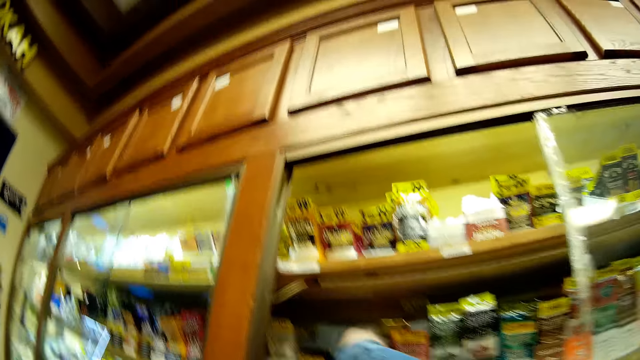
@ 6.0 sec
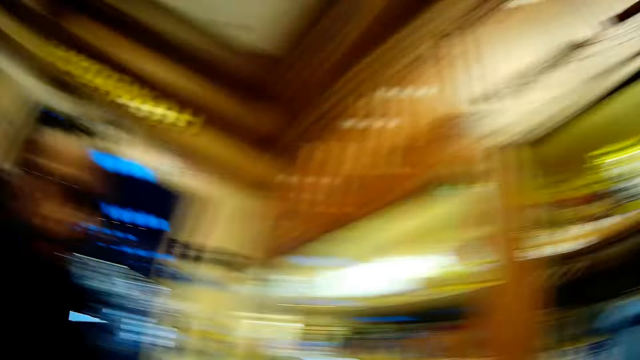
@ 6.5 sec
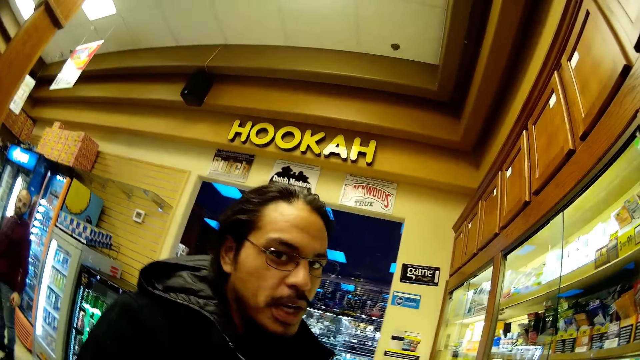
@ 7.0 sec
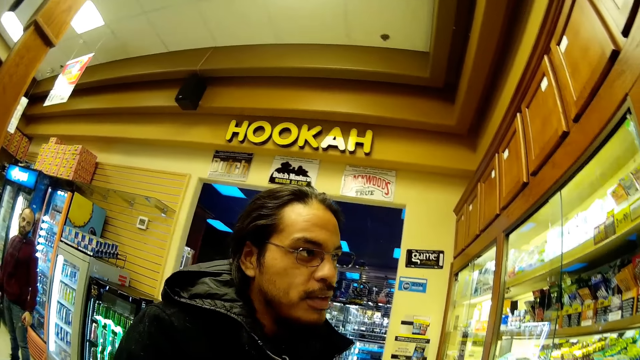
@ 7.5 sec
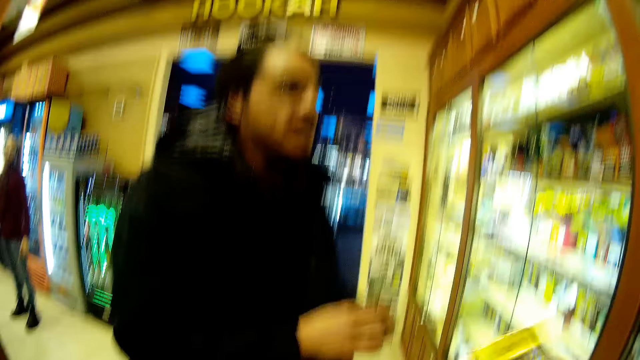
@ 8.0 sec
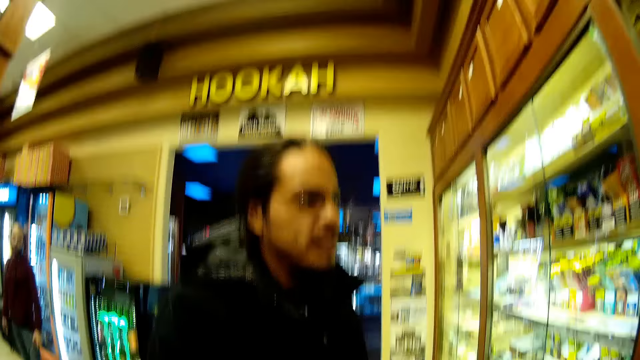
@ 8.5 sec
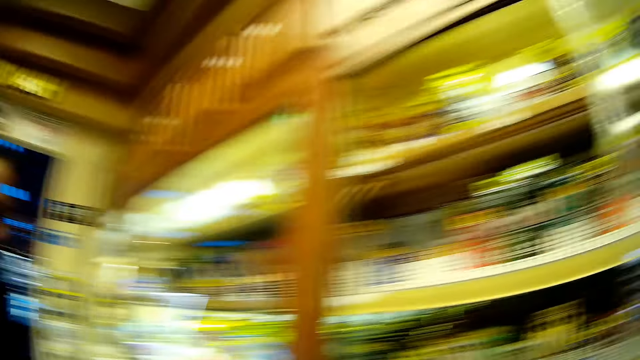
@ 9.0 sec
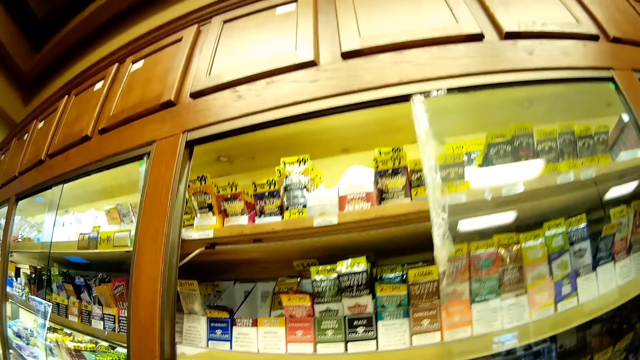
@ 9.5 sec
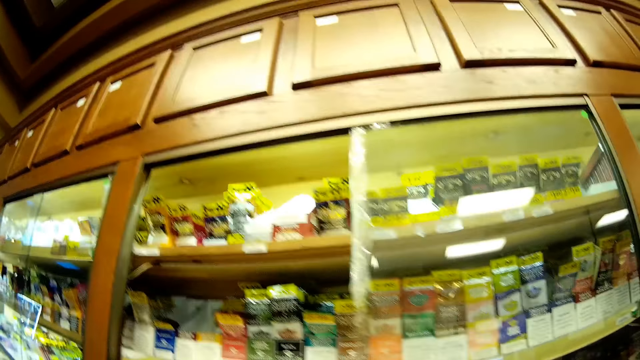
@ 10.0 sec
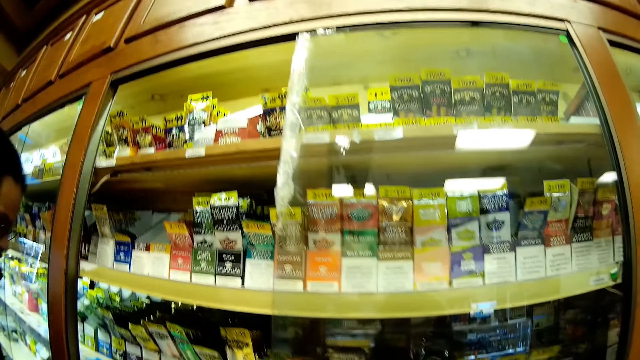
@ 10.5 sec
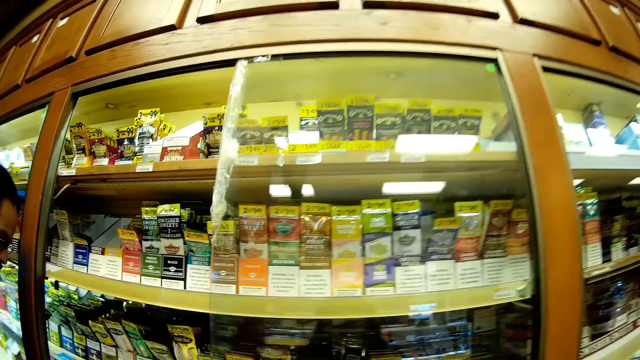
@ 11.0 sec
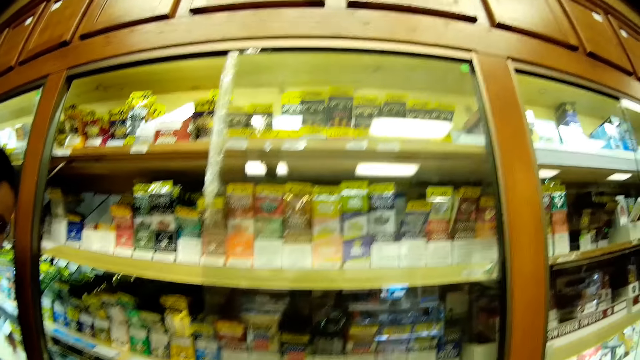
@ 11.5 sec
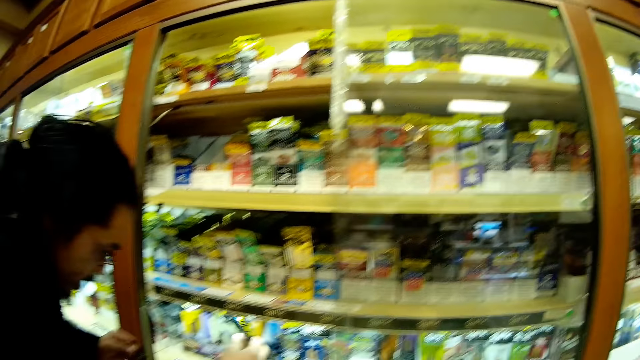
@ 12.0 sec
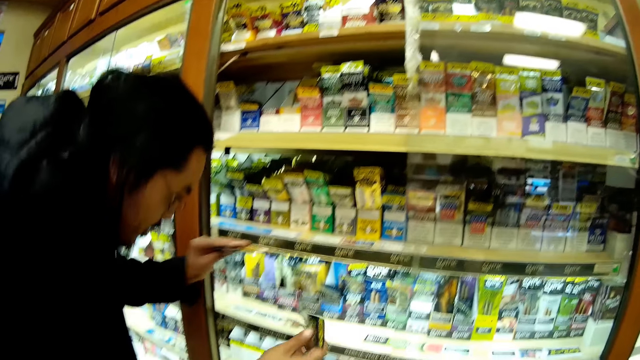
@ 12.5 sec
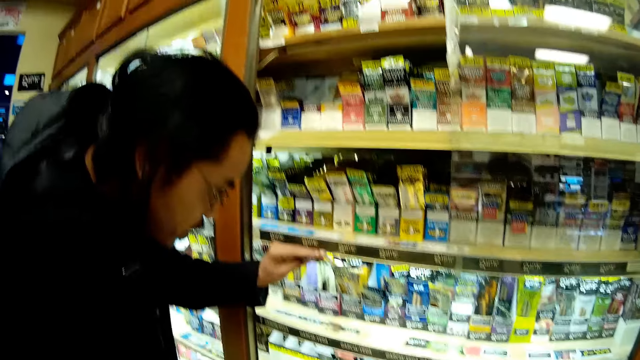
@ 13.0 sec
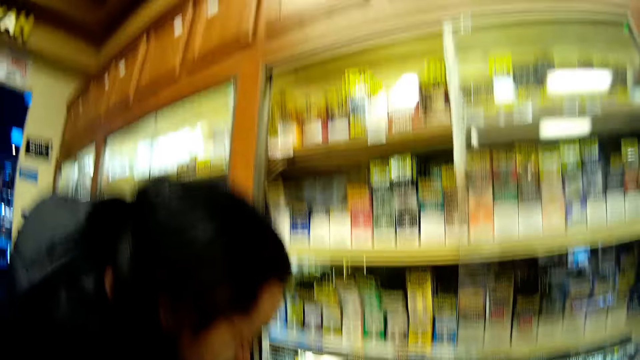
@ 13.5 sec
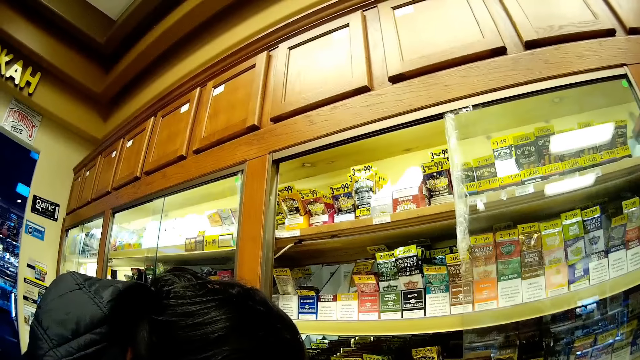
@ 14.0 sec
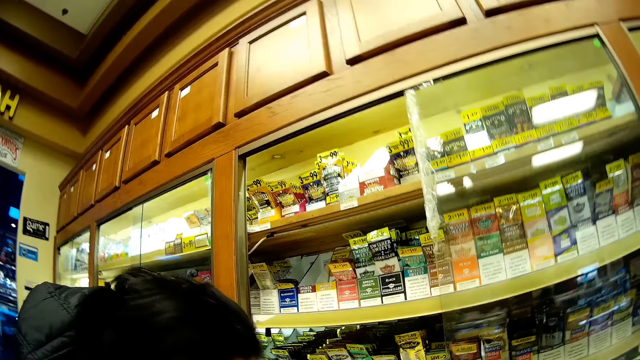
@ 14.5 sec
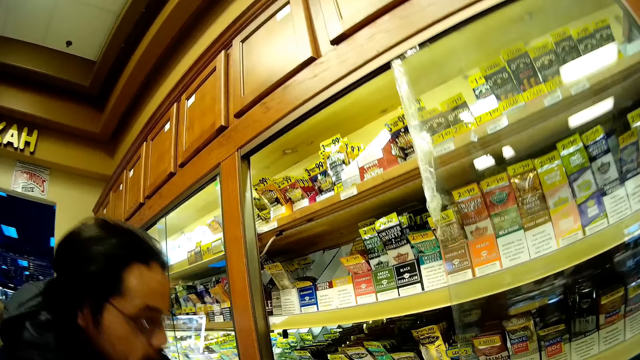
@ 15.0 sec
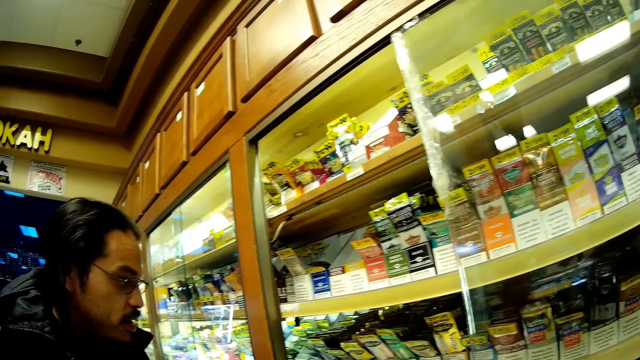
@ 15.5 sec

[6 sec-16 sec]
The camera wearer picks a second packet from the shelf. A man looks around. The camera wearer interacts with another man. The other man converses and looks around. The other man picks the packet and puts the packet on the shelf. The camera wearer looks around.

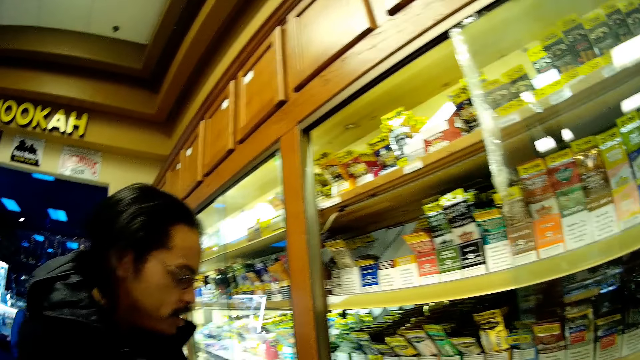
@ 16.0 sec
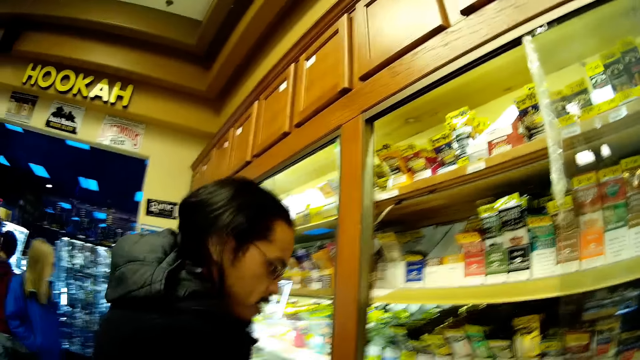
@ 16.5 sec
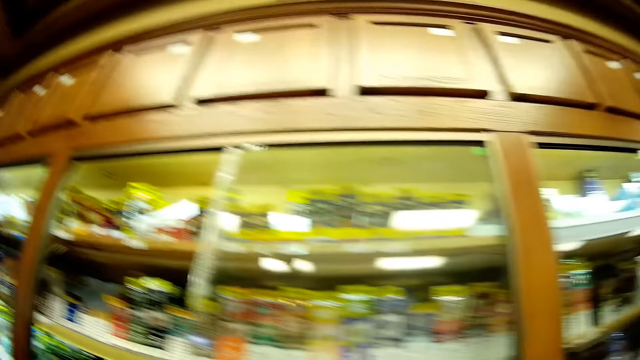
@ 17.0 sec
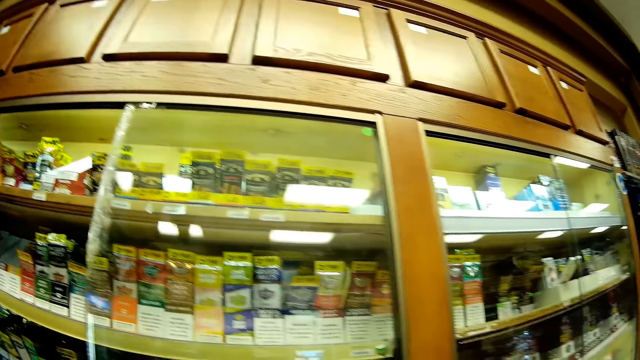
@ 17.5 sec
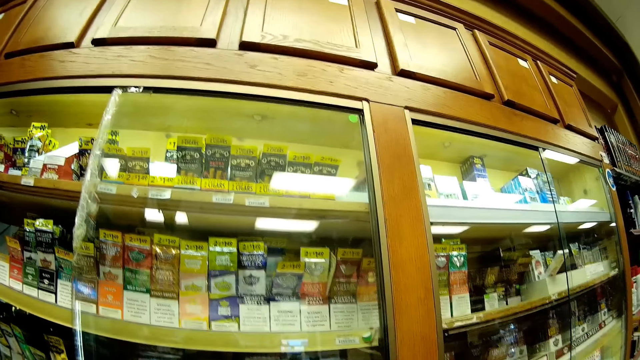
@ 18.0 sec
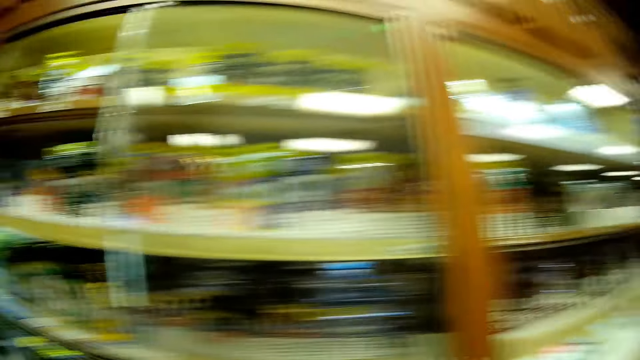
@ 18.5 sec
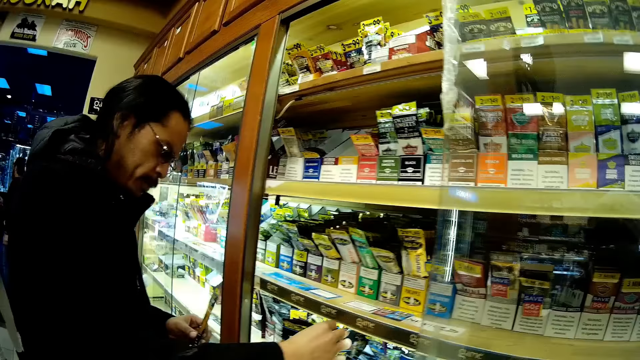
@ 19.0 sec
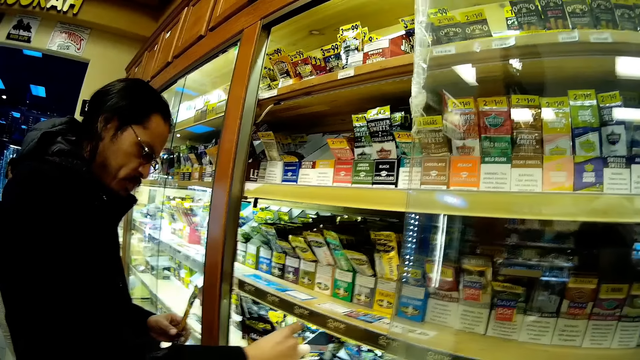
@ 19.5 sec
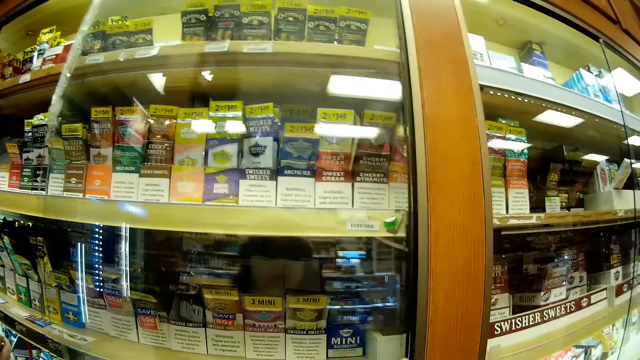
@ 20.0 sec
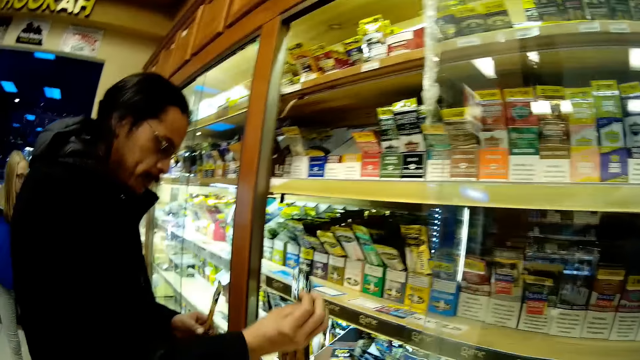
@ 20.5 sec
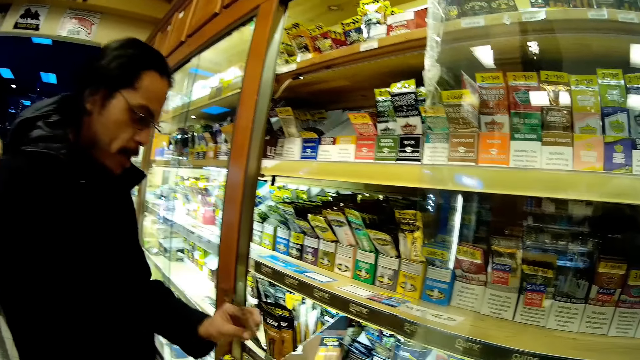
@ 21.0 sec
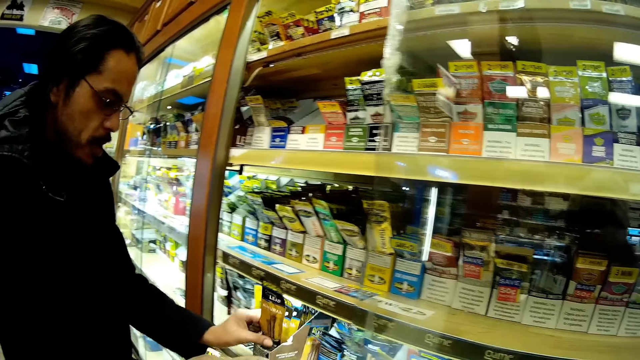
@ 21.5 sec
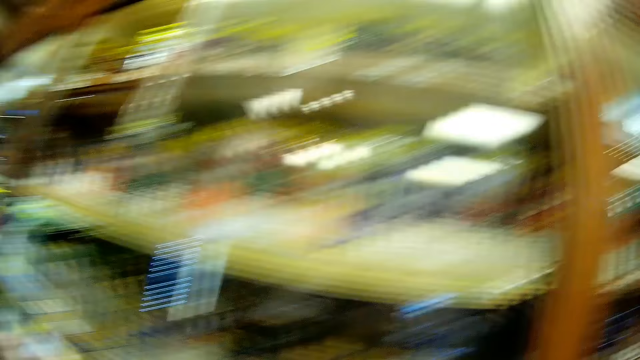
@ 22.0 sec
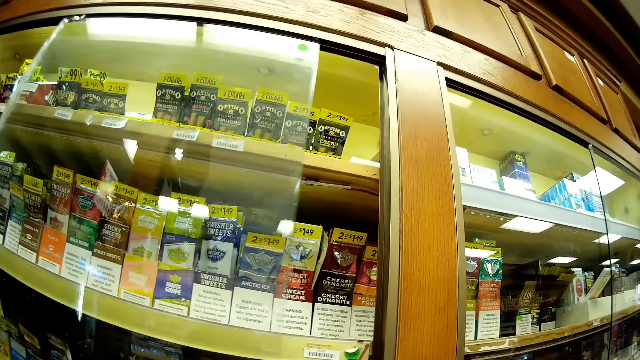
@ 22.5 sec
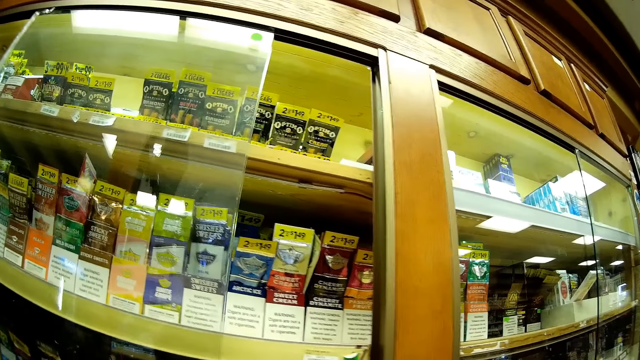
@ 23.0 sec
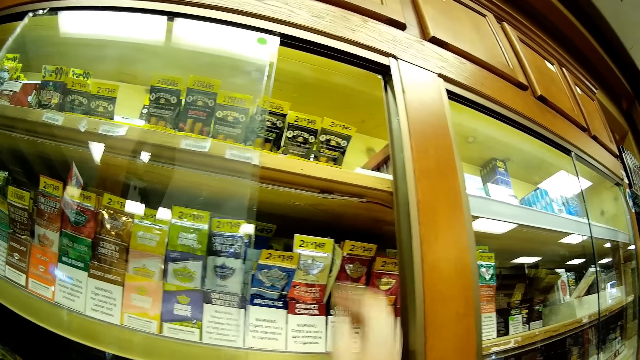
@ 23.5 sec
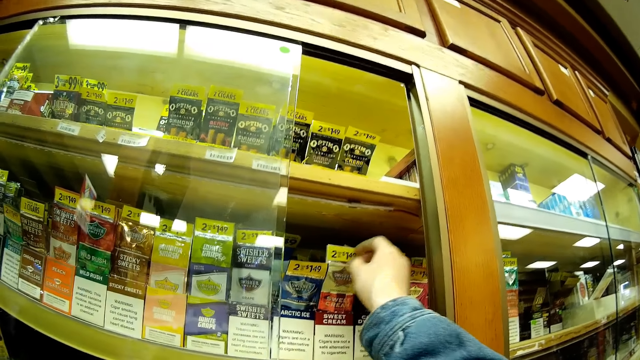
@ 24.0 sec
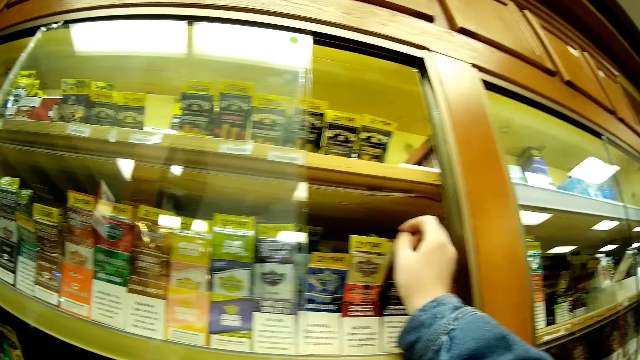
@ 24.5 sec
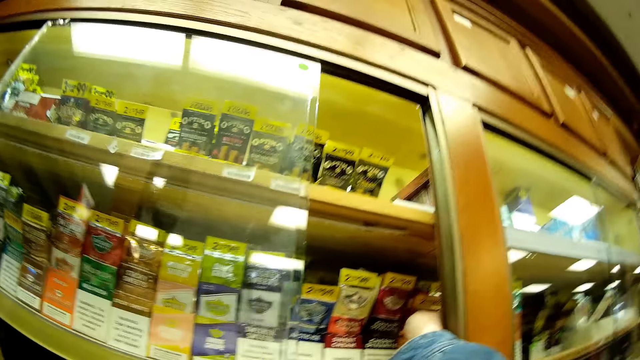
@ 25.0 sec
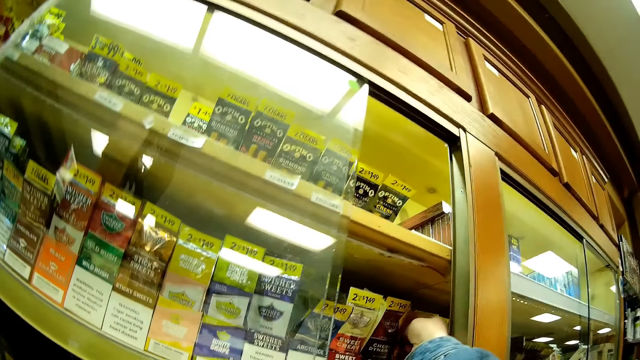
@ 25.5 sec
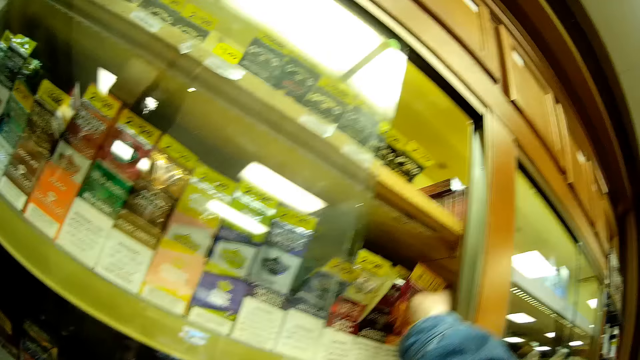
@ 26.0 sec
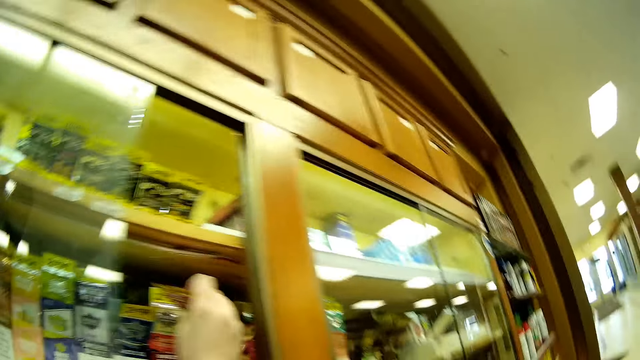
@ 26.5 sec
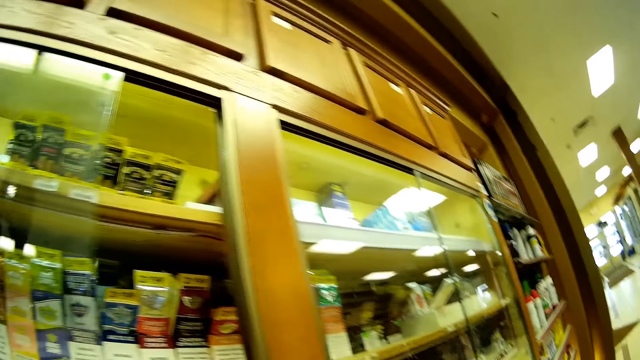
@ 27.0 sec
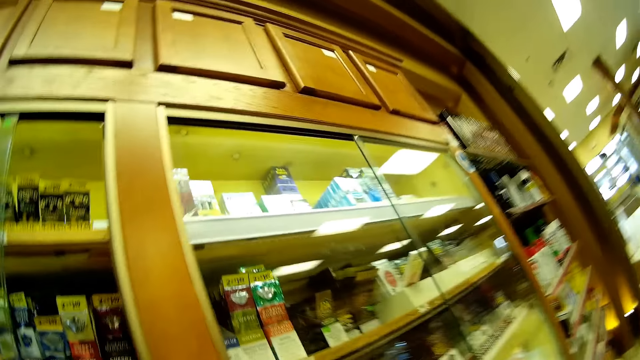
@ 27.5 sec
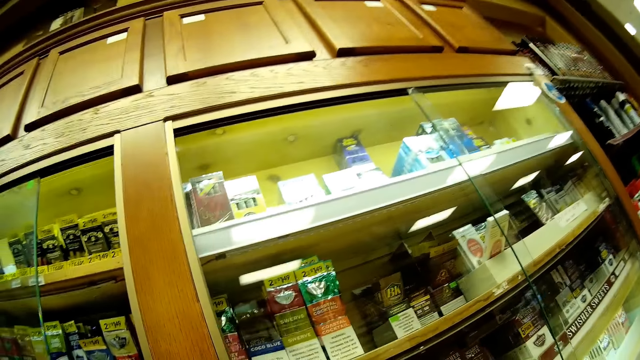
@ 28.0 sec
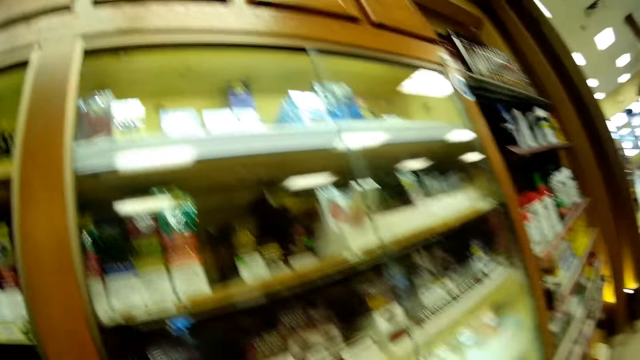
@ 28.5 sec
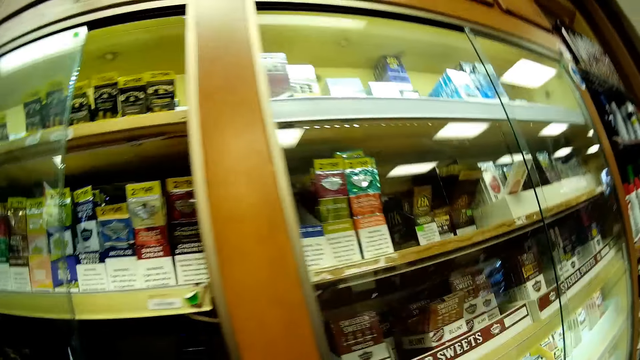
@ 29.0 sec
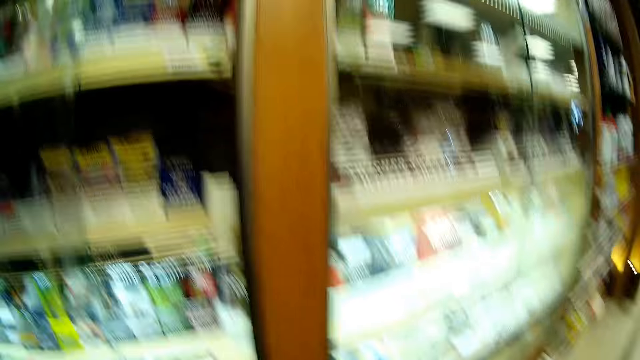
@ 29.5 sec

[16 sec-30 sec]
A lady appears. A man picks a packet from the shelf. The camera wearer looks around. The man places the packet into the shelf. The camera wearer picks a packet from the shelf. She puts her hand into the shelf. She looks around.
